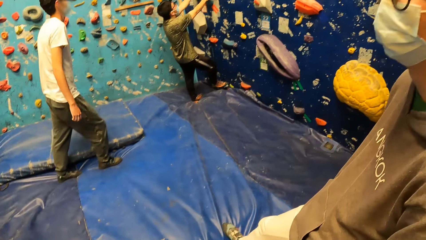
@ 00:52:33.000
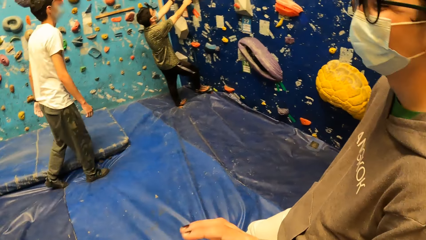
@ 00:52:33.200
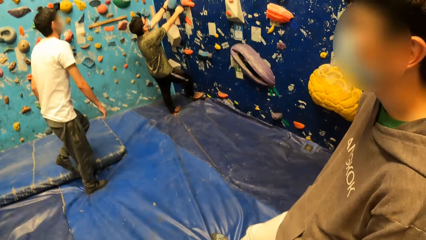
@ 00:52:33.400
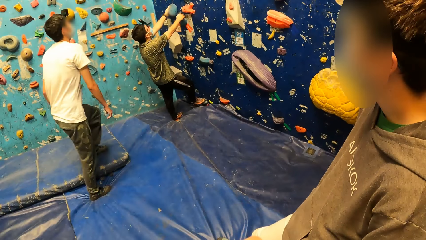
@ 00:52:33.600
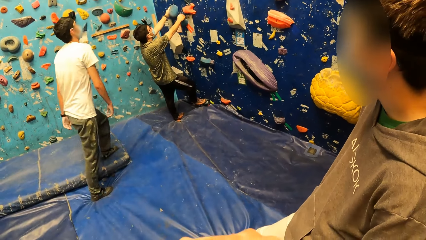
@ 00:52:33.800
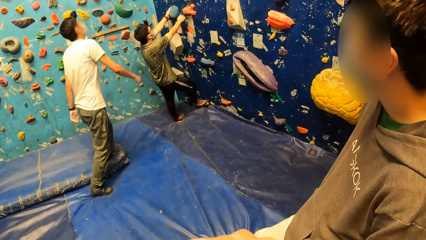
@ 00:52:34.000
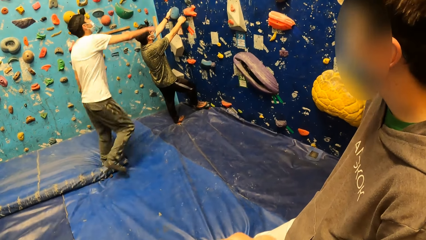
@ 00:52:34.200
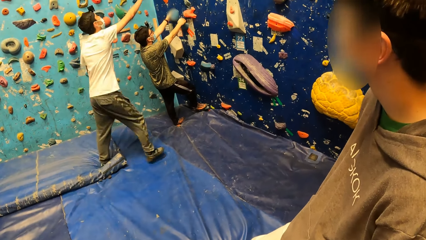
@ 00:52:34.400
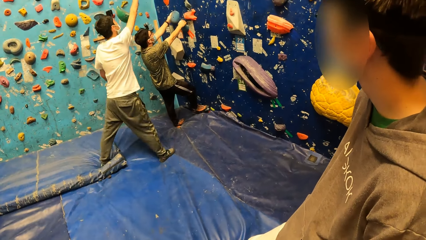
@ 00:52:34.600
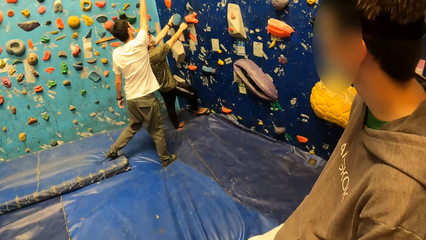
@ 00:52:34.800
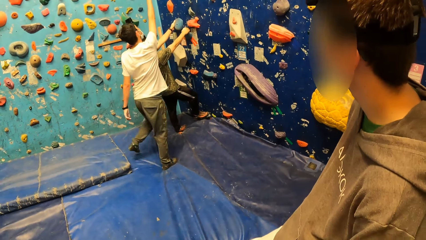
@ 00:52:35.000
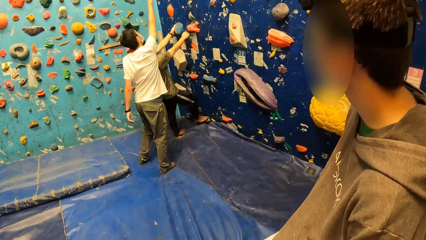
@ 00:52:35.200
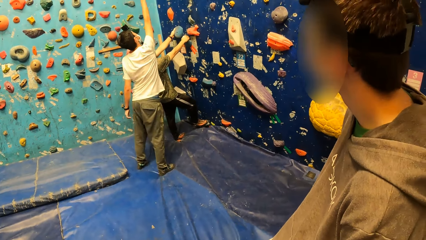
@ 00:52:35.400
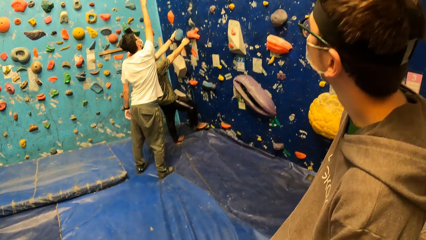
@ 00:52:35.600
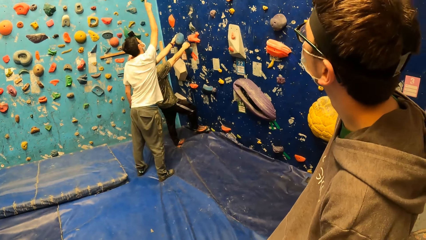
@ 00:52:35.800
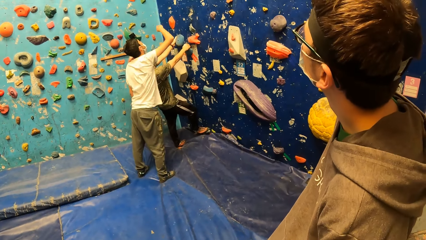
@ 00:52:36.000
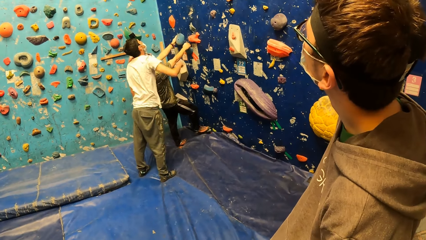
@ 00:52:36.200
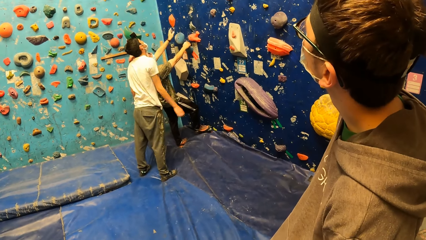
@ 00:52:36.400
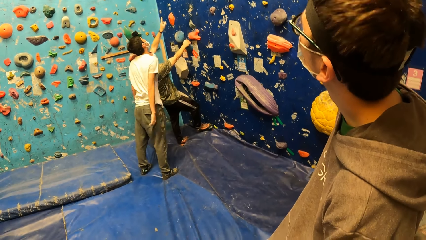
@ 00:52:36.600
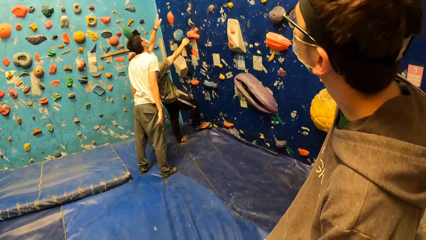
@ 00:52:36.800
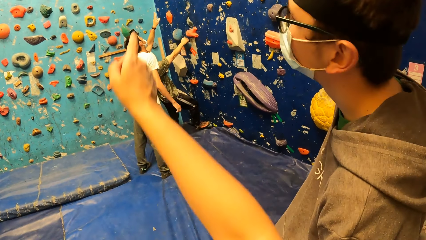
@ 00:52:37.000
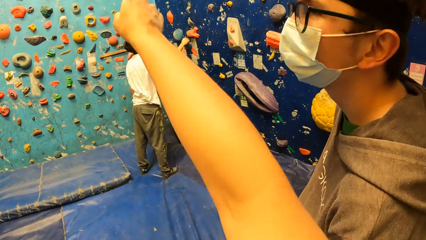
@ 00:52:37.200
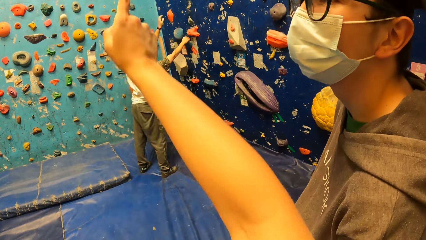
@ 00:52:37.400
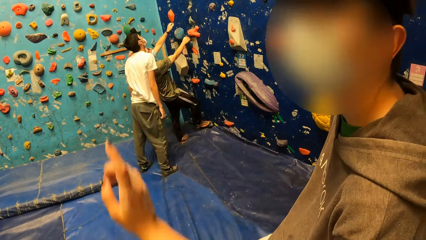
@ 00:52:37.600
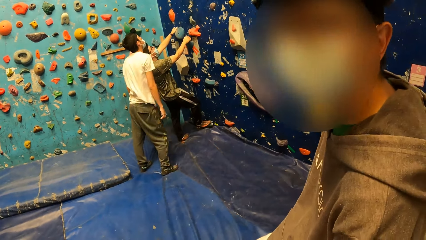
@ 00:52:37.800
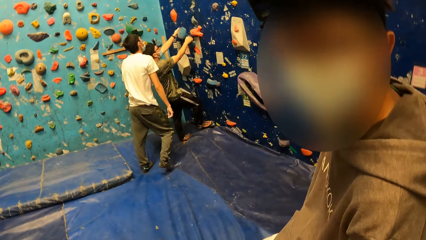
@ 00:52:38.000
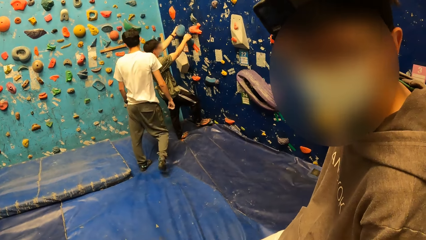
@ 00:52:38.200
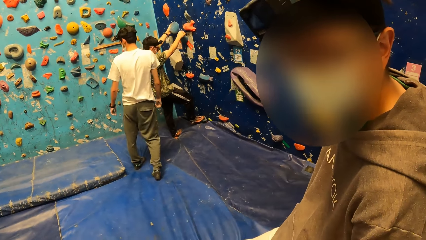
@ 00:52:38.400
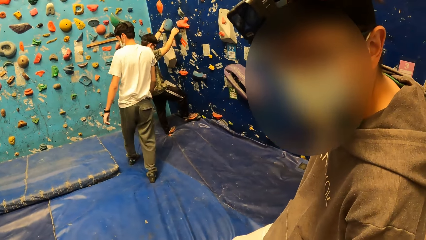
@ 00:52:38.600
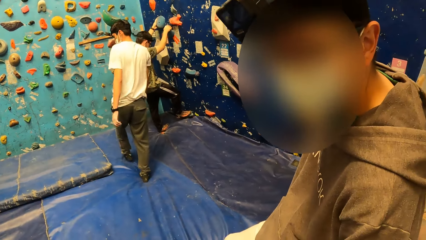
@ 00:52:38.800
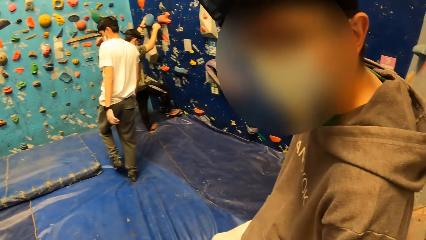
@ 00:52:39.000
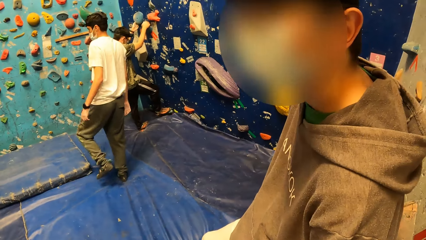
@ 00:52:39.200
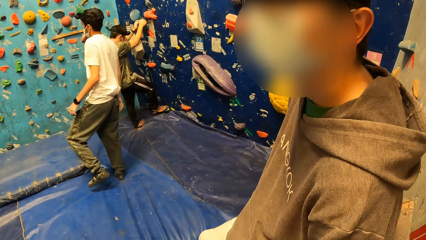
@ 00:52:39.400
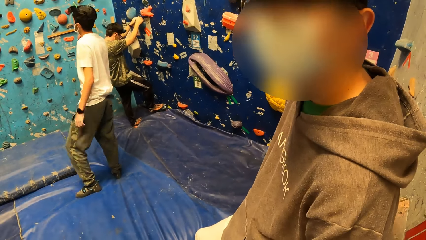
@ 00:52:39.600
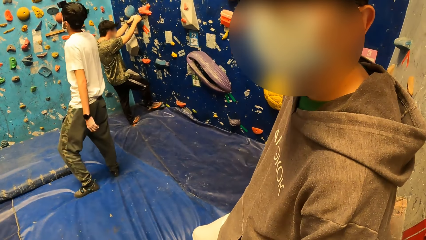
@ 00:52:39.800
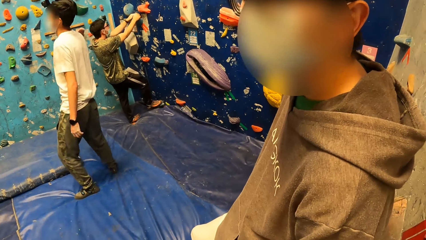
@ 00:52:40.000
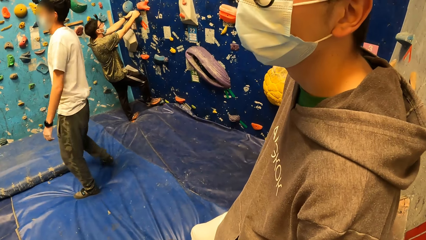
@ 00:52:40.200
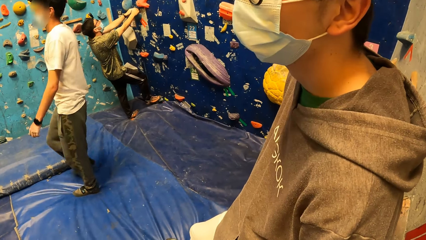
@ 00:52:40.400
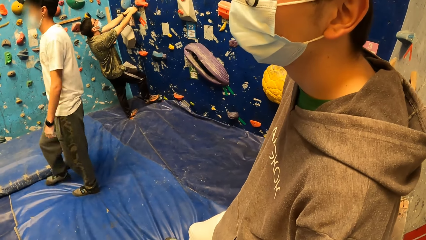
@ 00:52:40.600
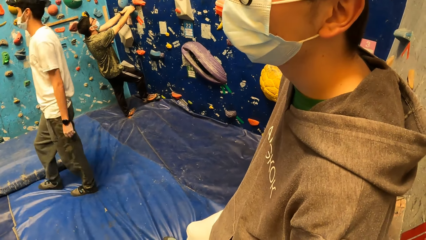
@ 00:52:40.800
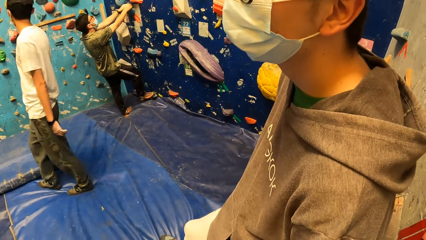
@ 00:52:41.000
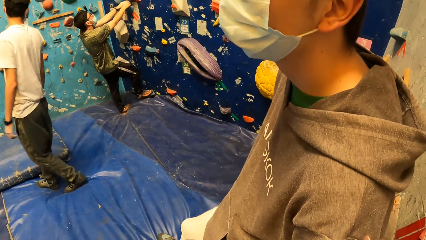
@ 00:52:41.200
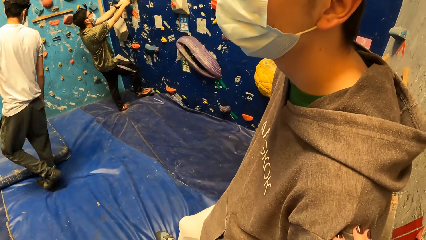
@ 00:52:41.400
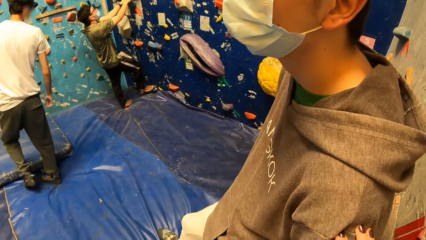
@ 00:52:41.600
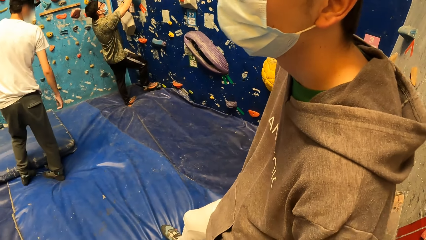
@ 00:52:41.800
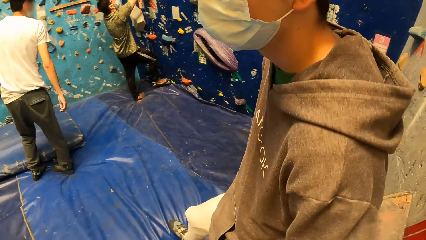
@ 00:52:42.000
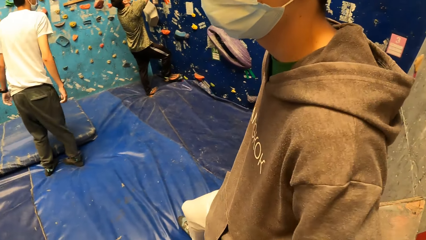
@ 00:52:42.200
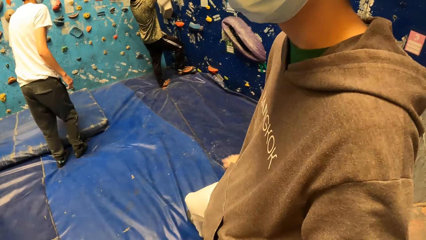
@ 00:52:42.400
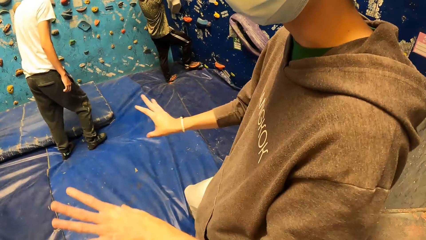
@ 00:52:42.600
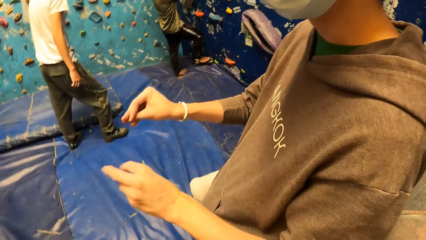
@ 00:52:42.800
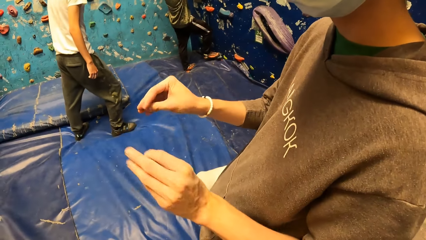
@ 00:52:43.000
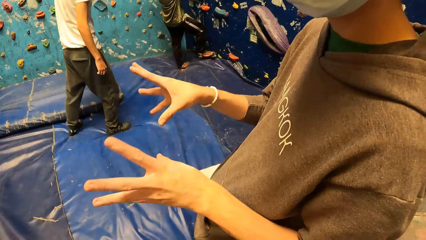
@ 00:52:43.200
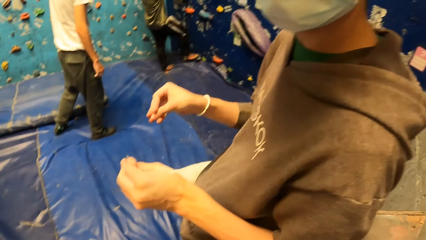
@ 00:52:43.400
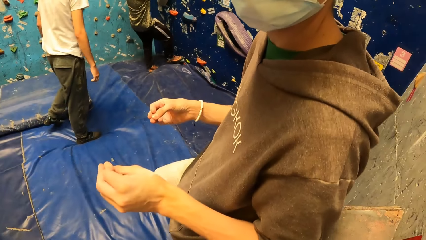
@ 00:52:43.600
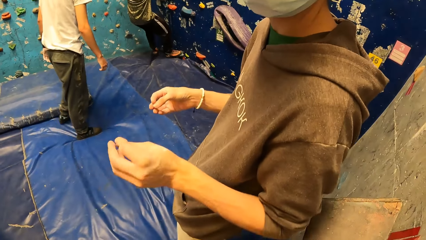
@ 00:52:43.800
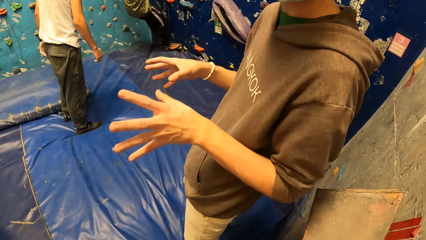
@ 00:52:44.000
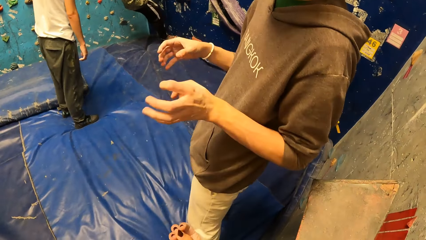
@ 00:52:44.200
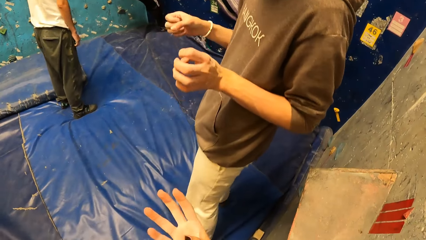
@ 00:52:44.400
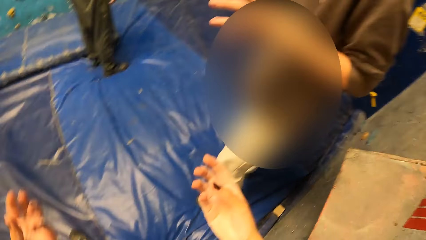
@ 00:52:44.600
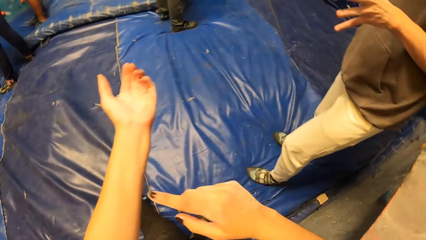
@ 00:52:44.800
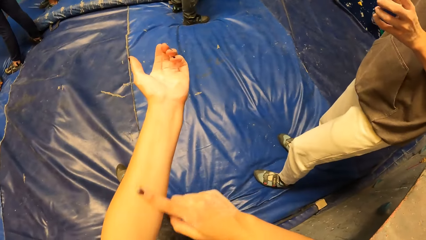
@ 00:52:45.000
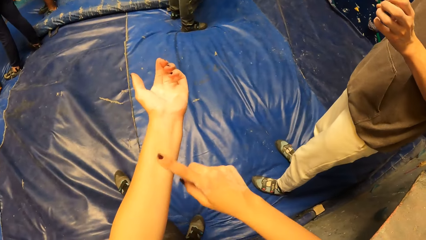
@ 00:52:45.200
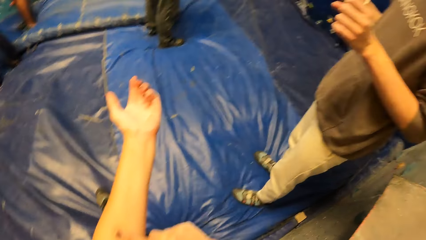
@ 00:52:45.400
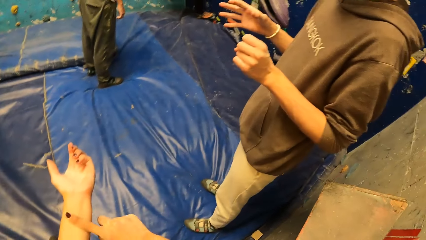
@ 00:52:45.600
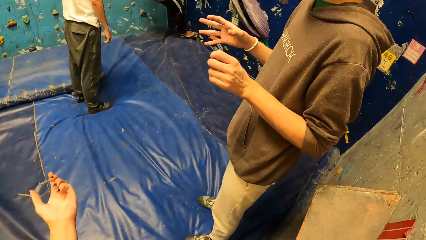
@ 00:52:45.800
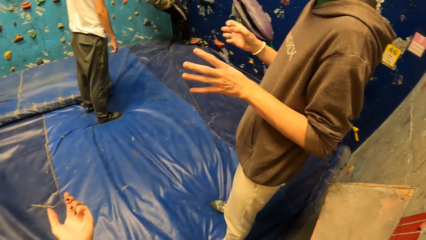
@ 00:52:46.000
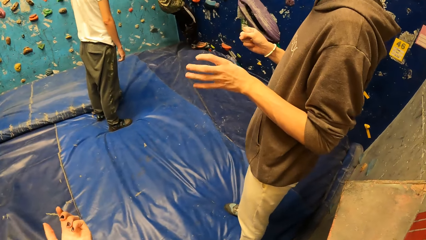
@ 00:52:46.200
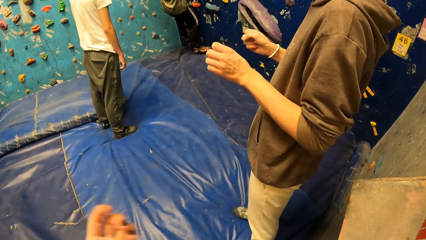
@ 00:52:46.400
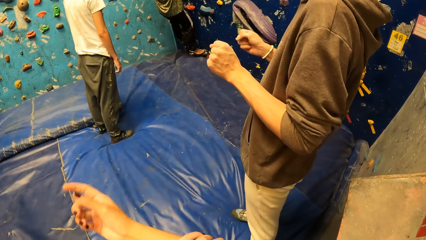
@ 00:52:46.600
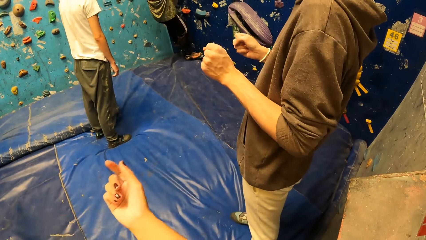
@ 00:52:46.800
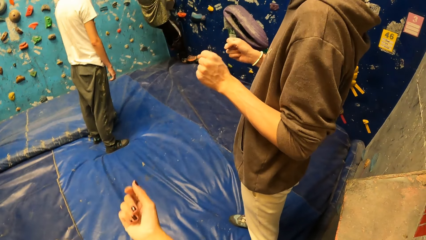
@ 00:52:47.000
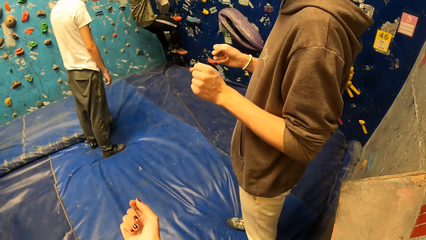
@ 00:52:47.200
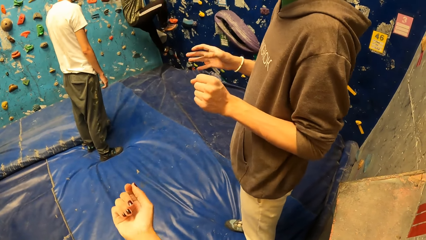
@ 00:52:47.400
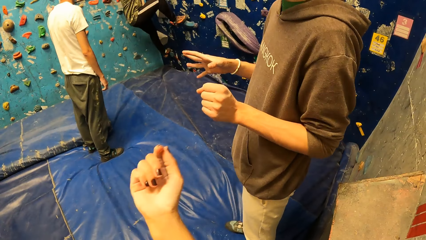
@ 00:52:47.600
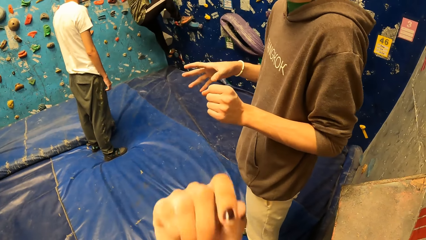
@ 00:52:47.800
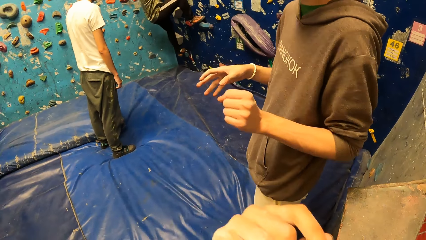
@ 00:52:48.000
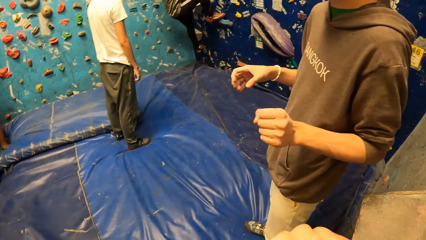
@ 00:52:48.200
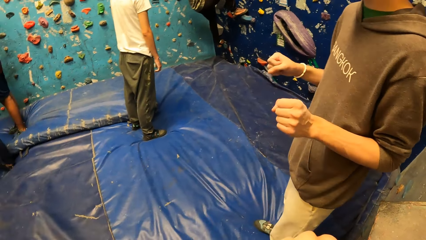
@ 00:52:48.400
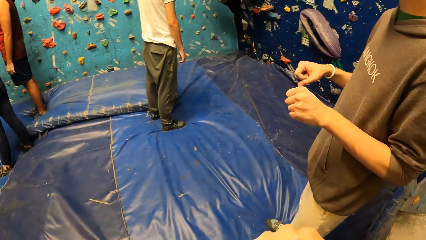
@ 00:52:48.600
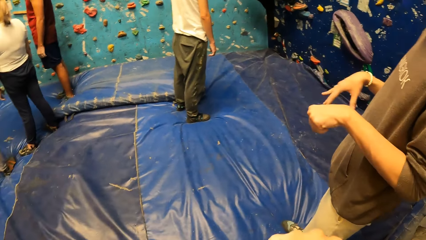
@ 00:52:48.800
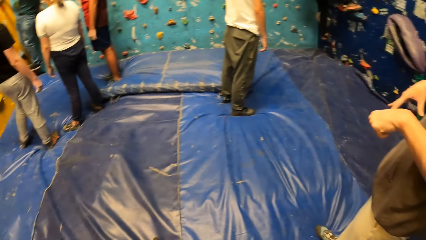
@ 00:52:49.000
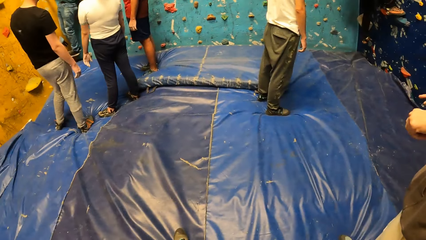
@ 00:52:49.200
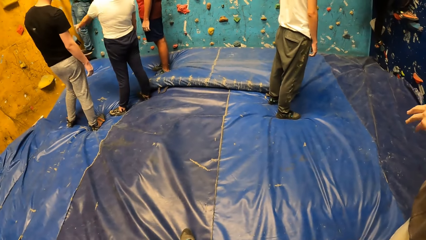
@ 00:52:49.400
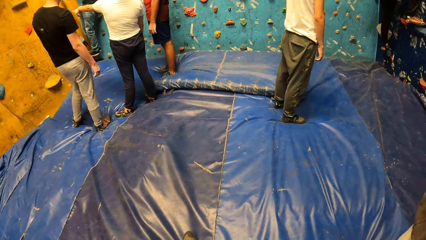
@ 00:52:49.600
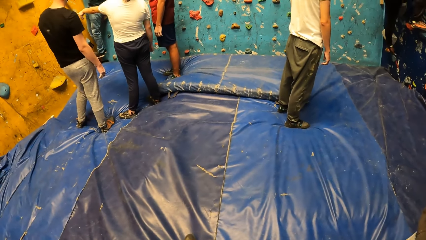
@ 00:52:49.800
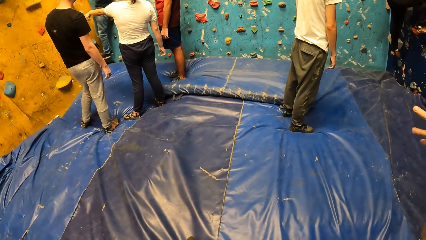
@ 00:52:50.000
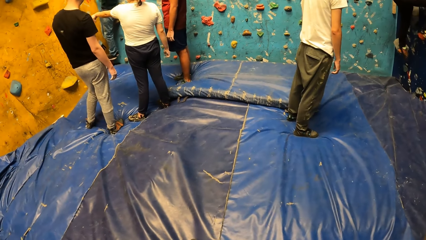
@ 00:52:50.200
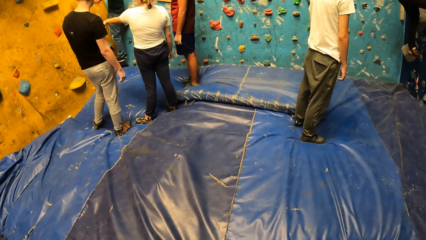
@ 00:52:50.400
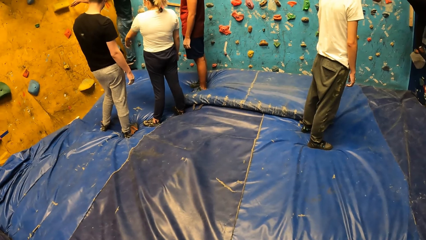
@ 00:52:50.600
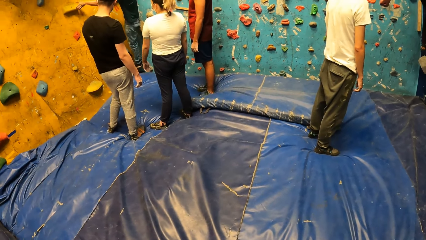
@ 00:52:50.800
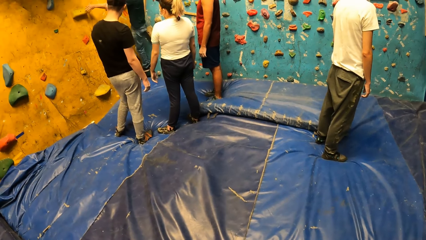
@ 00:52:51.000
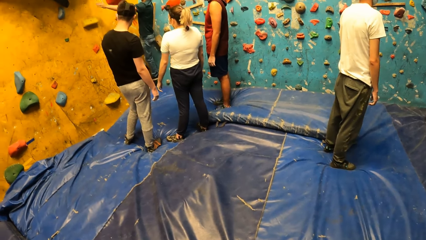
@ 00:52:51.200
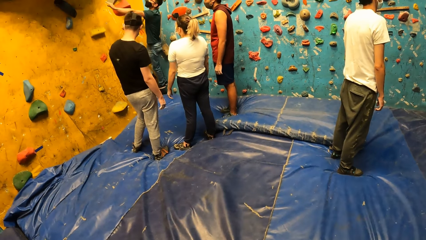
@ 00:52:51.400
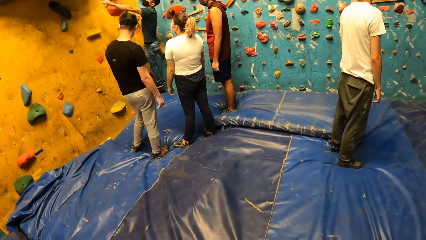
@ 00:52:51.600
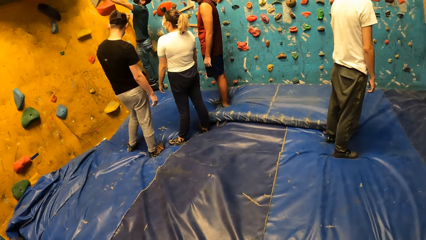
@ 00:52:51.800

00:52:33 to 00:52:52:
The camera wearer looks around the climbing area. They do hand movements. A male converses with the camera wearer. The male does hand movements. The camera wearer does hand movements. They rub their right hand on their left hand. They place their left hand on their right hand. They do hand movements. The male does hand movements. The camera wearer looks around the climbing area.
